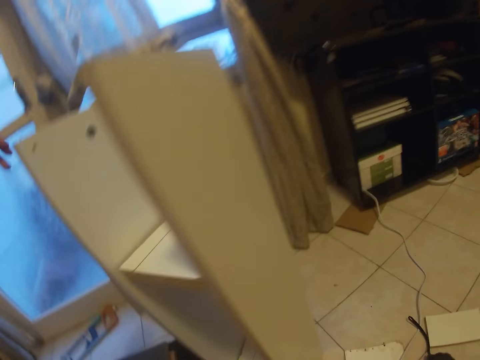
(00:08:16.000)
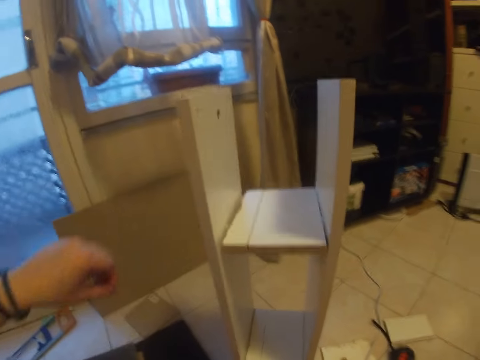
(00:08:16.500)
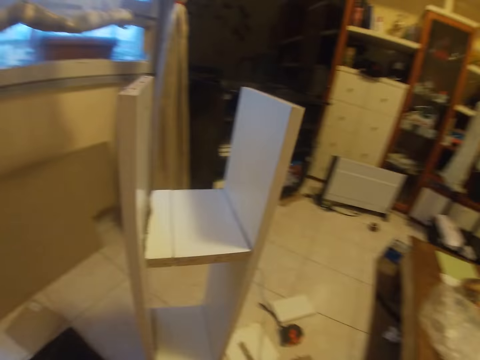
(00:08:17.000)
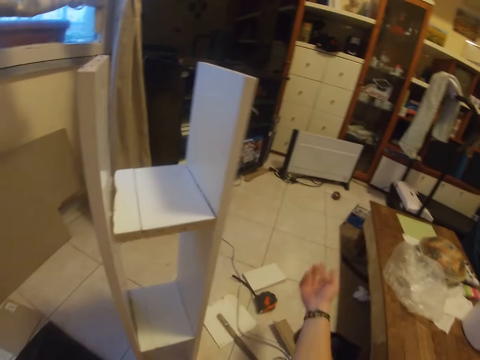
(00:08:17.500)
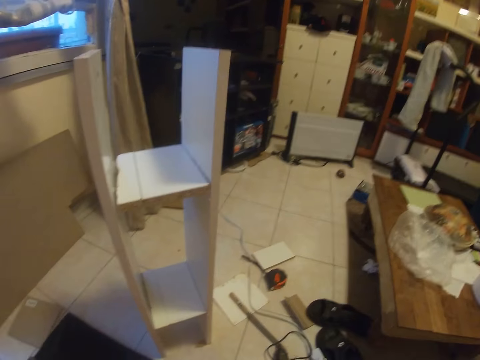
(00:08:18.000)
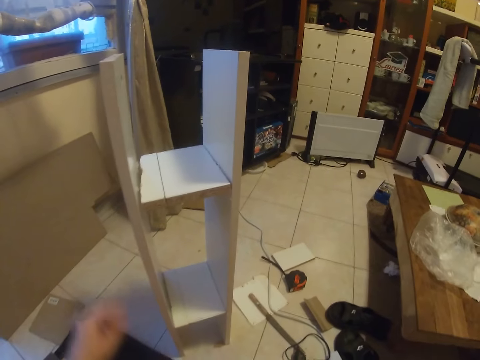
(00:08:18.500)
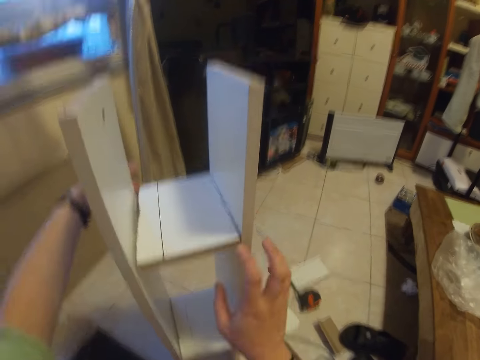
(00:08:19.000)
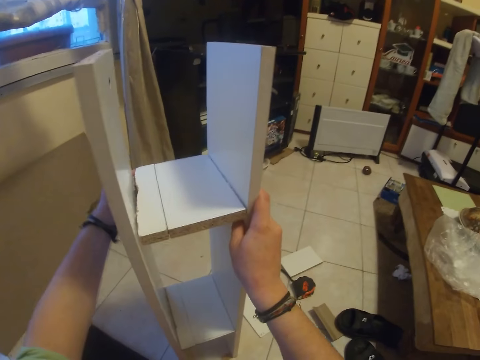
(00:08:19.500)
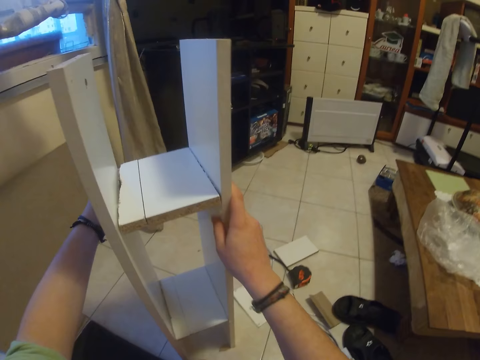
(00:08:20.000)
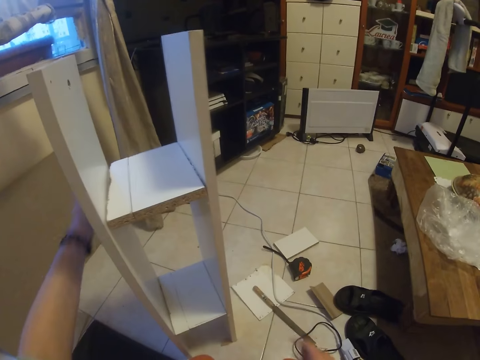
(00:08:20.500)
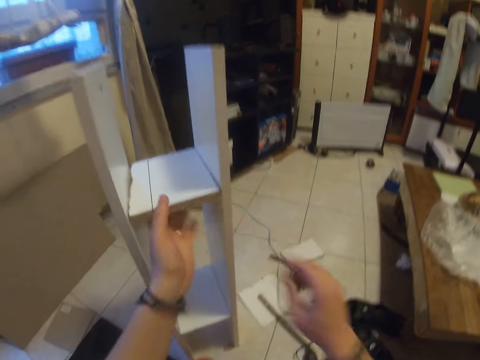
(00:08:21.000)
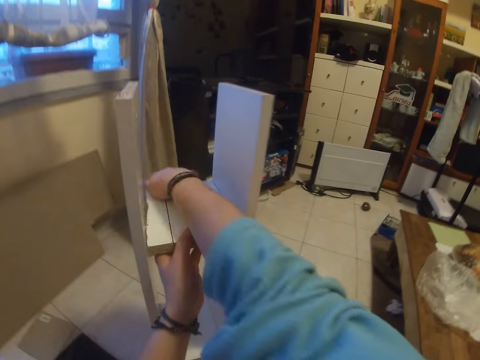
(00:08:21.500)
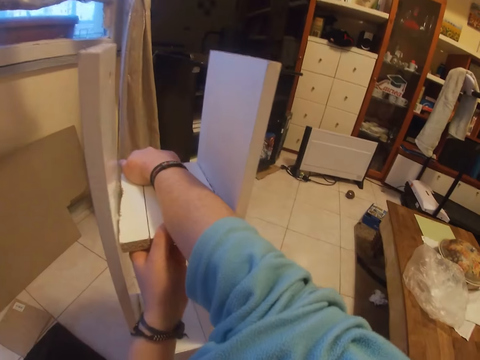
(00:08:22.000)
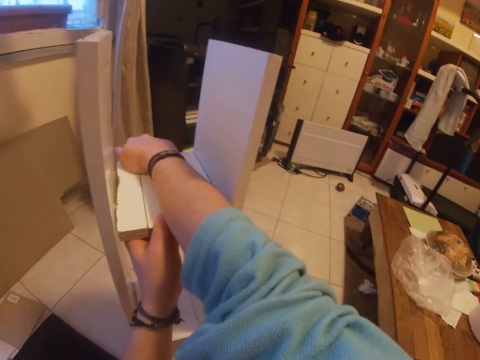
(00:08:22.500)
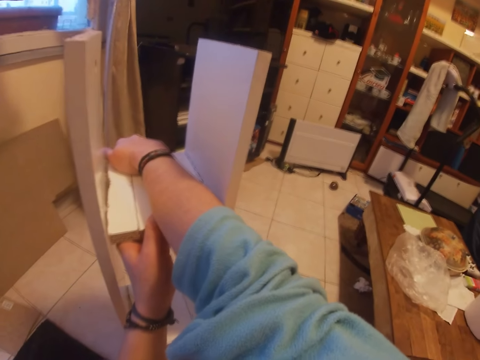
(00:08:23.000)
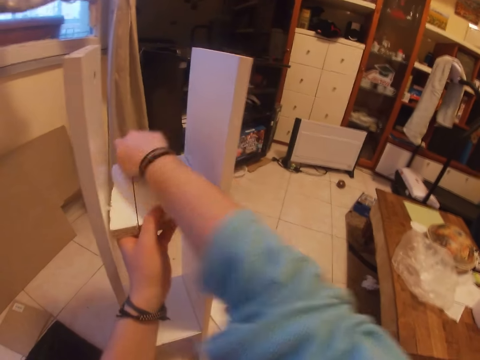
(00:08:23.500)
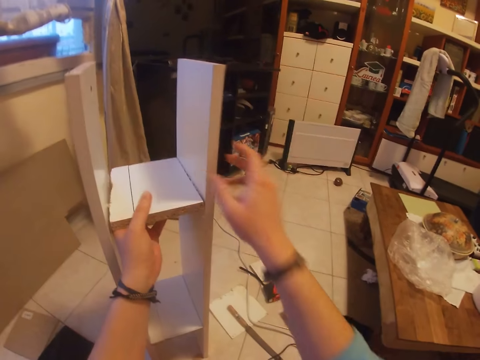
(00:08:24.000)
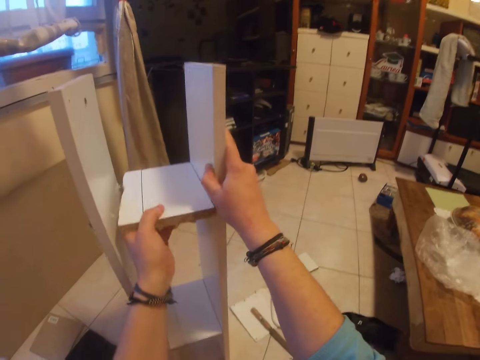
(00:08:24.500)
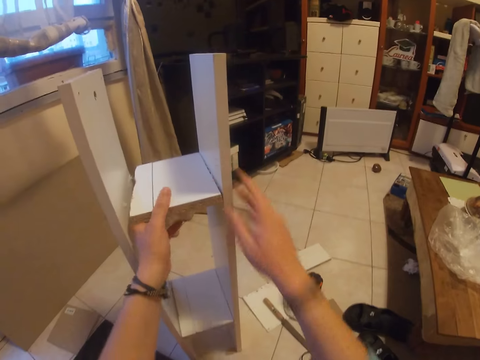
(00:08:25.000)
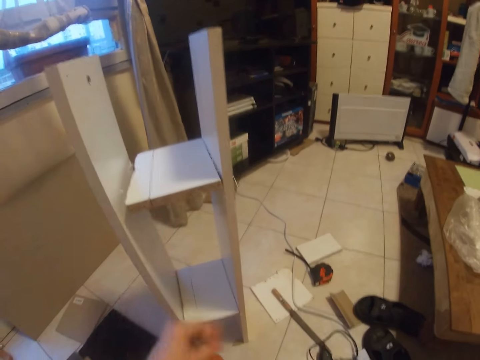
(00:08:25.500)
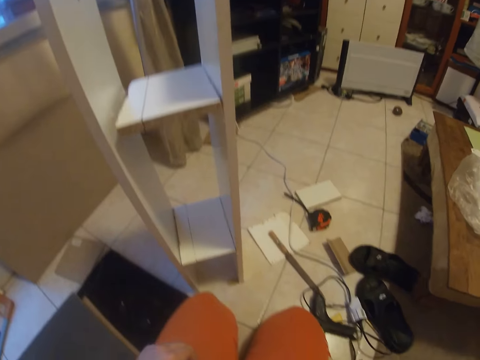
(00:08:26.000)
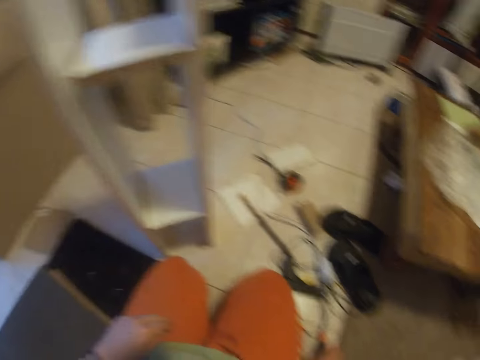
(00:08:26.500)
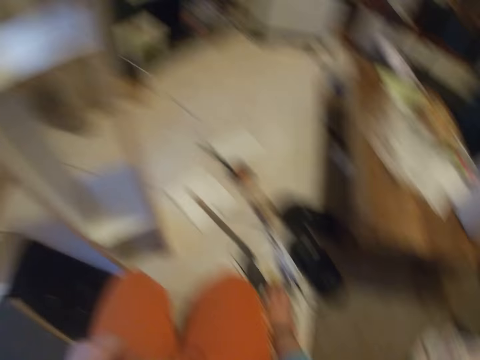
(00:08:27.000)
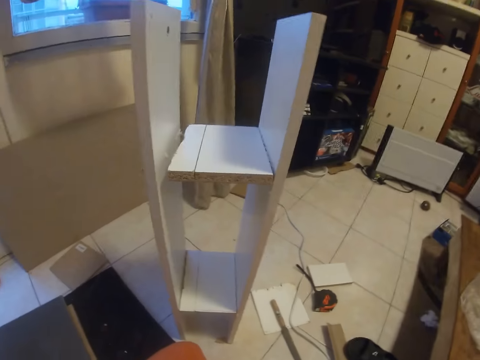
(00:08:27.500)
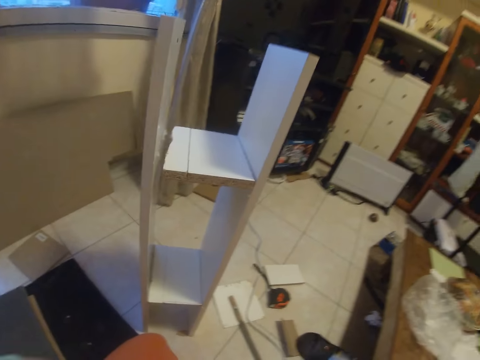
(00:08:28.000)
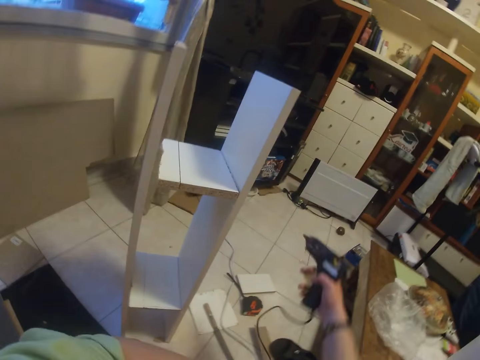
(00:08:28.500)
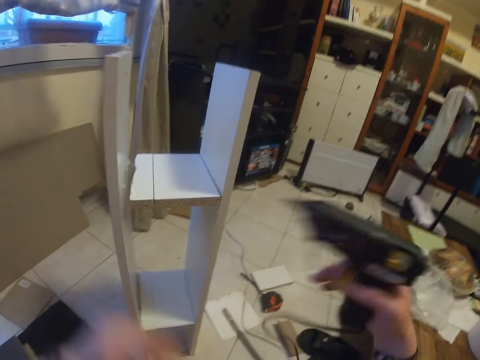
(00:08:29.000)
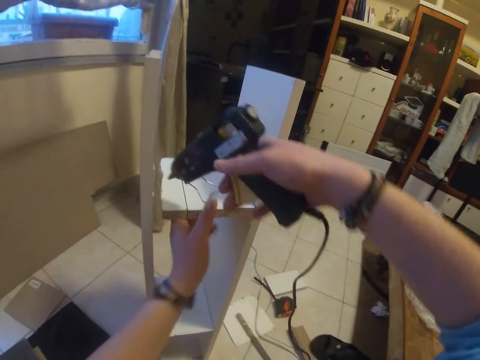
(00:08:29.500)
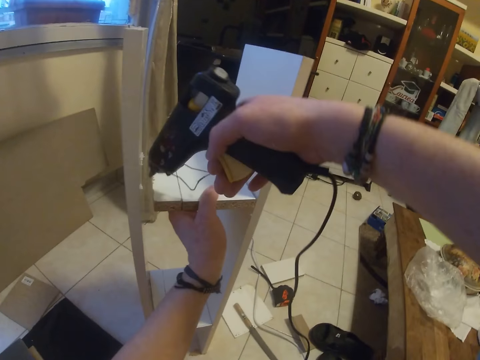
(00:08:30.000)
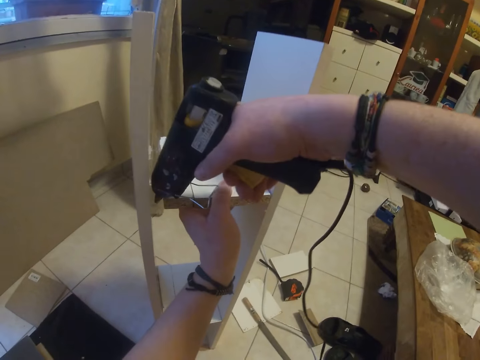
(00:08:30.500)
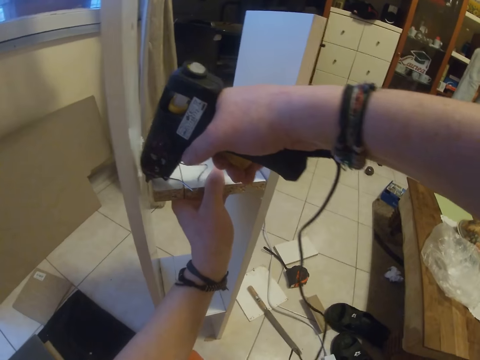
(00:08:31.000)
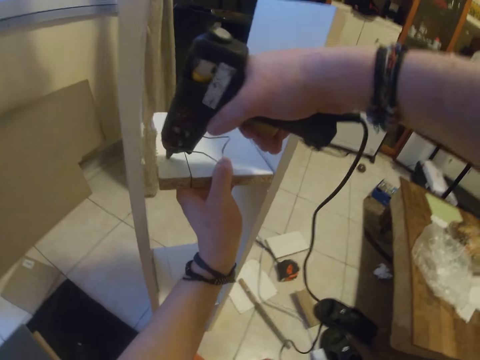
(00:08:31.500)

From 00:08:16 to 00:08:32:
The camera wearer wakes up from the floor. He touches the wooden rack with both hands. He places both hands on the middle plank in the wooden rack. He holds the wooden rack with his right hand. He holds the gum gun with his right hand. He adjusts his right sleeves with his left hand. He holds the middle plank in the wooden rack with his left hand. He applies gum on the edge of the middle plank in the wooden rack from the gum gun with his right hand.

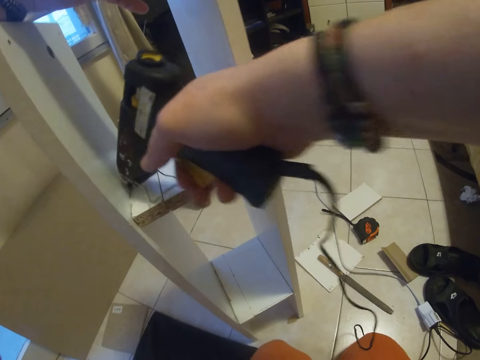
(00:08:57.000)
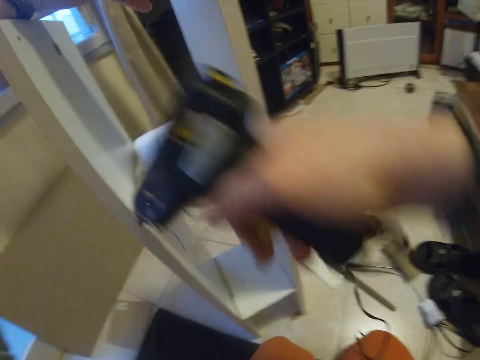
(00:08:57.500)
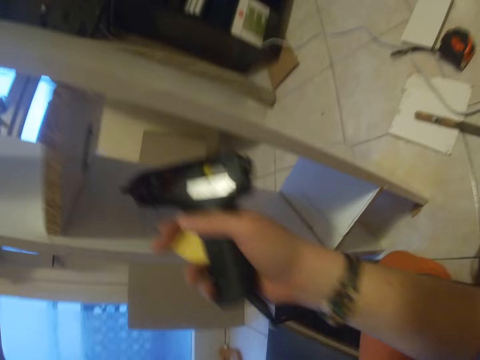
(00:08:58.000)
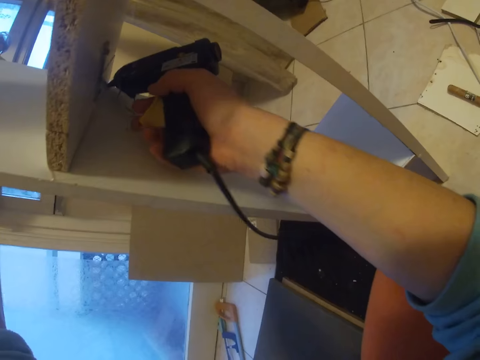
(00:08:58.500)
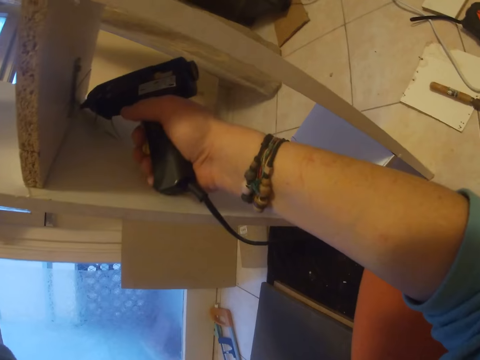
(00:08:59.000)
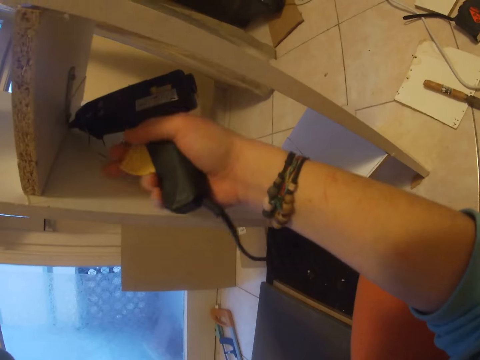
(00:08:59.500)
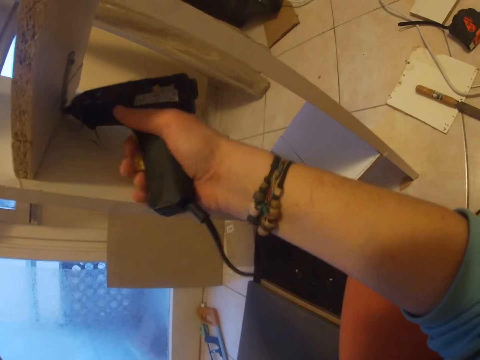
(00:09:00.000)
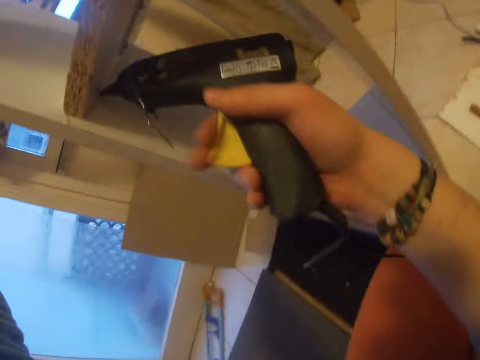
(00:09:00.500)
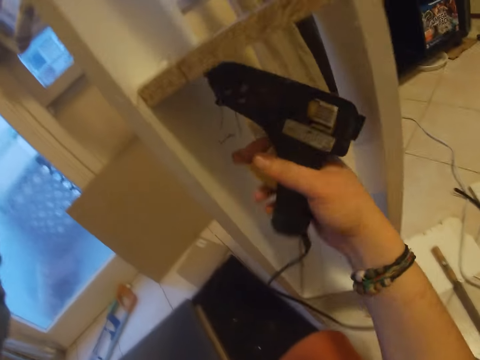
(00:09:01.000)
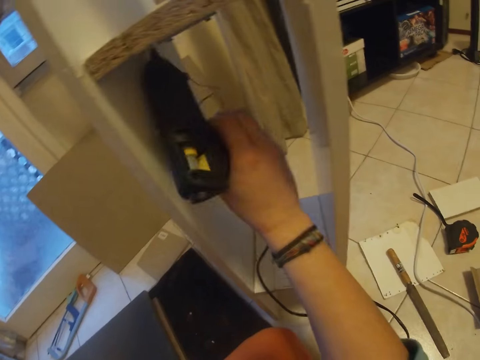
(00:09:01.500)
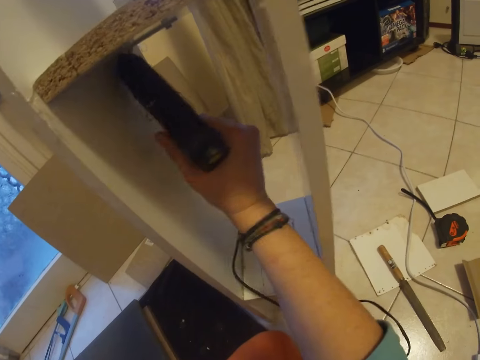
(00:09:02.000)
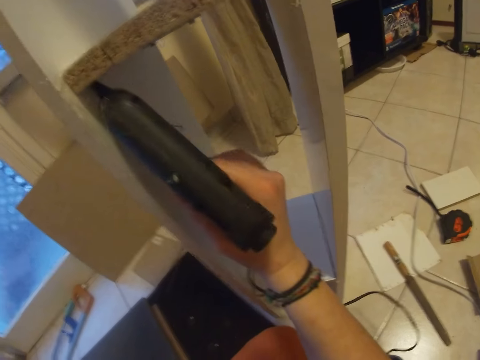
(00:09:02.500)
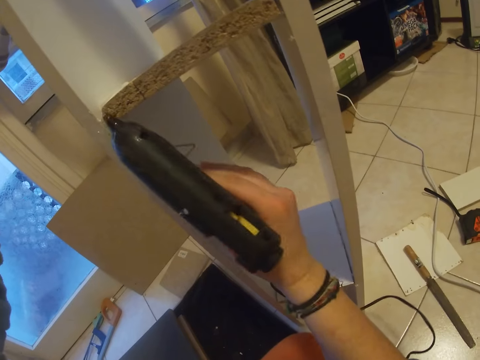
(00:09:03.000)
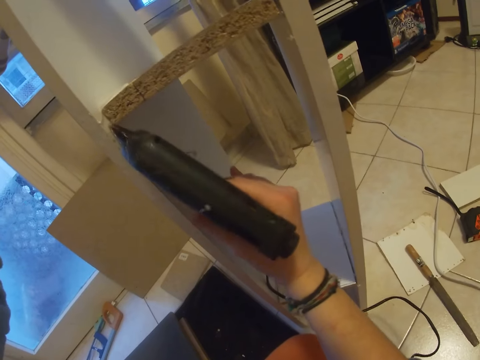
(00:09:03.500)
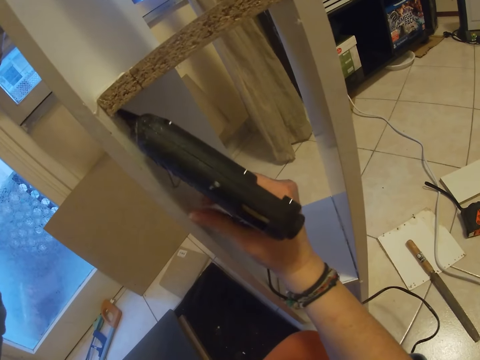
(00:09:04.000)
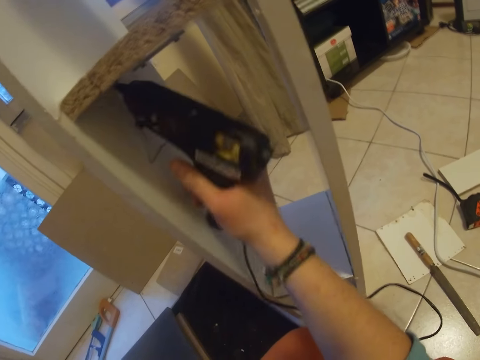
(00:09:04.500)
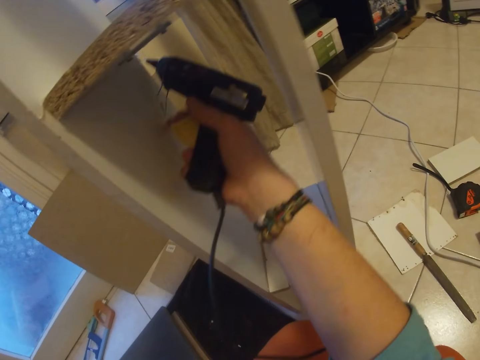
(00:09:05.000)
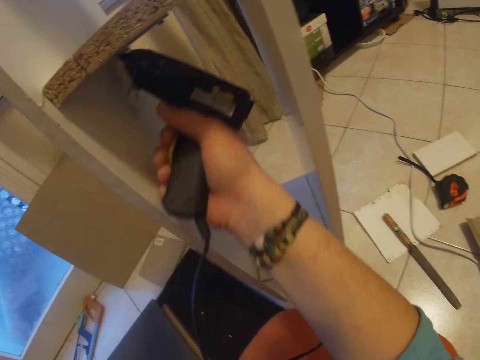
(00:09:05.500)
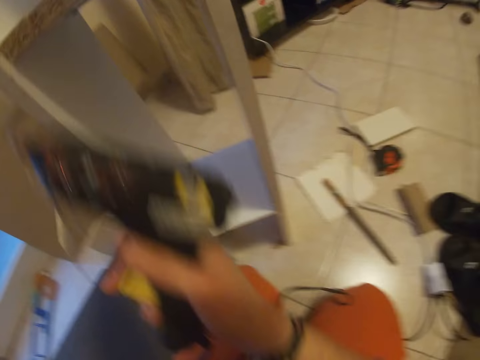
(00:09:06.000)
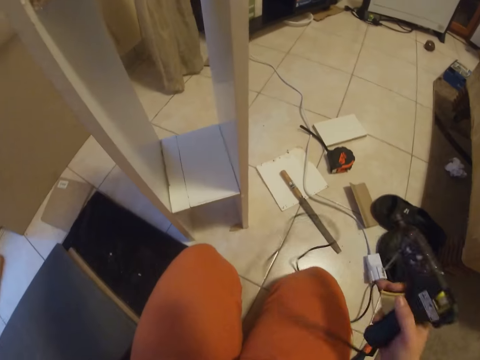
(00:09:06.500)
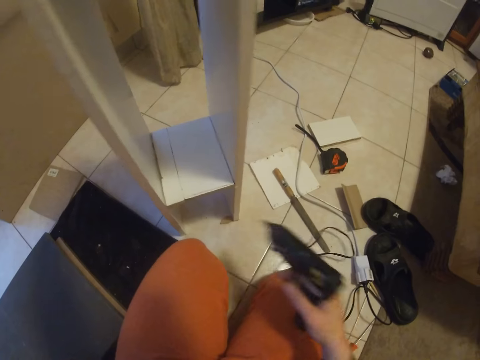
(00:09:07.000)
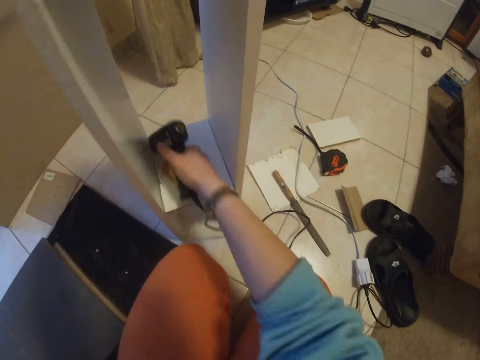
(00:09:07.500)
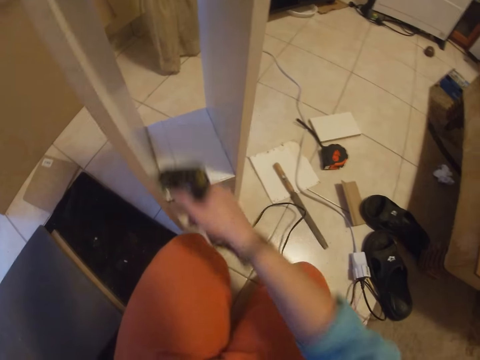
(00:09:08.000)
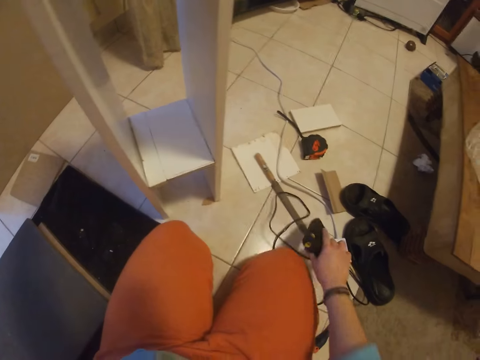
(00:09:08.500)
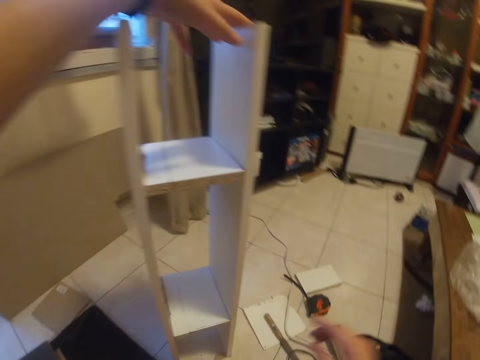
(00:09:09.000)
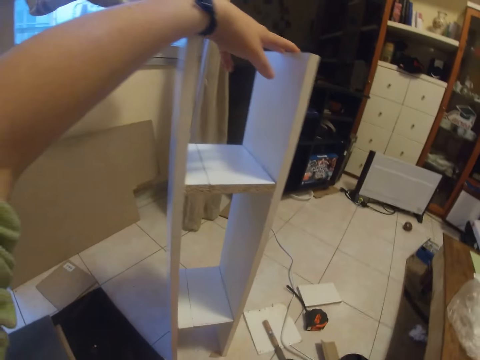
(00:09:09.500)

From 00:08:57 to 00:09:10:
The camera wearer applies gum under the middle plank in the wooden rack from the gum gun with his right hand. He applies gum on the middle plank in the wooden rack from the gum gun with his right hand. He drops the gum gun on the floor with his right hand.
